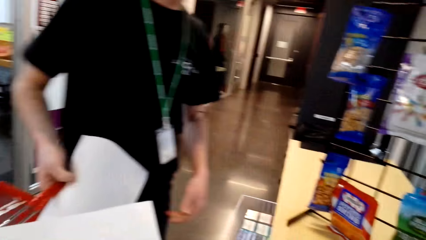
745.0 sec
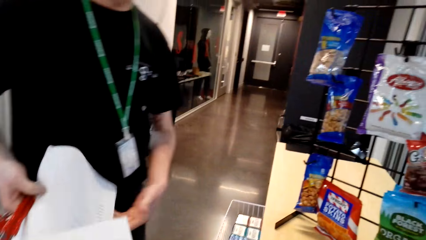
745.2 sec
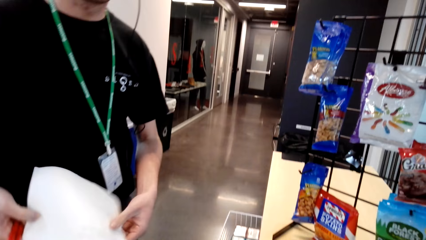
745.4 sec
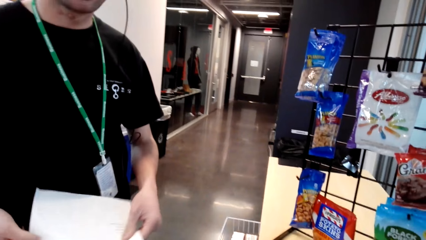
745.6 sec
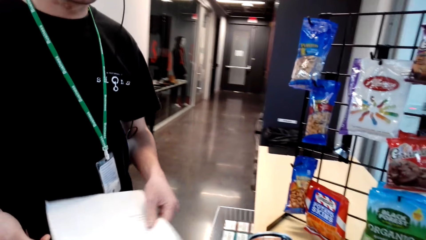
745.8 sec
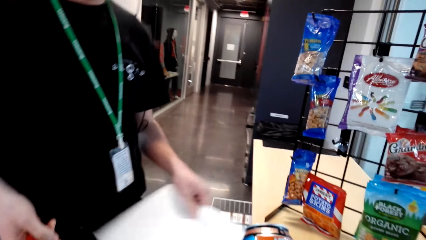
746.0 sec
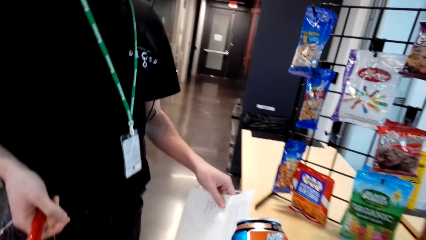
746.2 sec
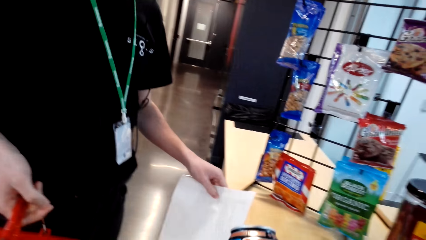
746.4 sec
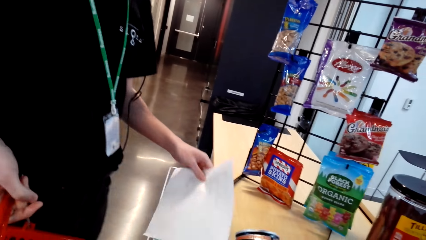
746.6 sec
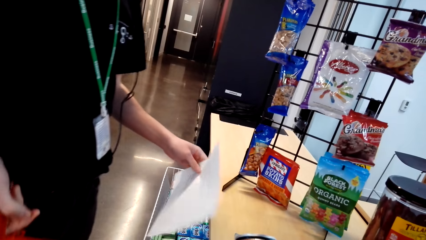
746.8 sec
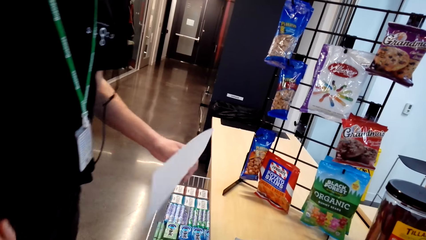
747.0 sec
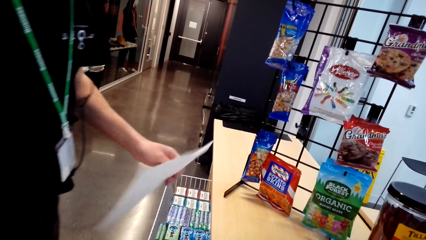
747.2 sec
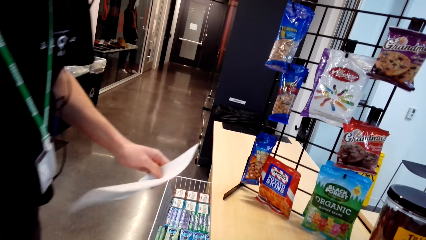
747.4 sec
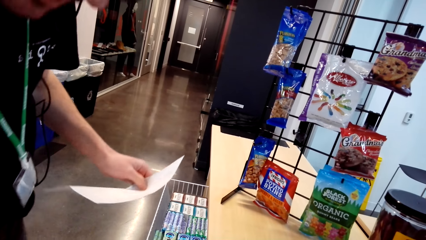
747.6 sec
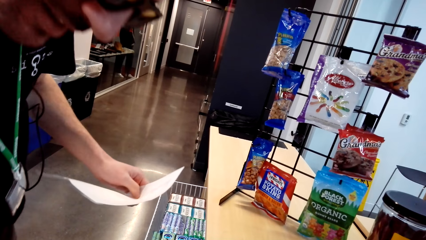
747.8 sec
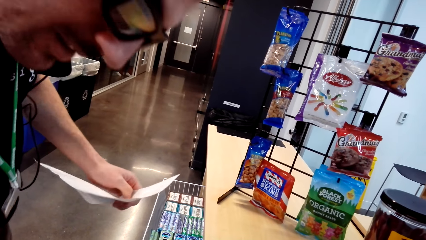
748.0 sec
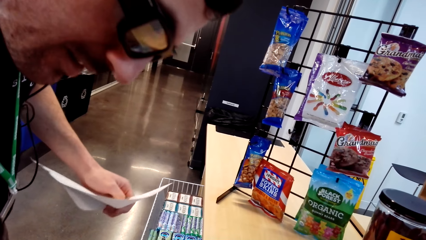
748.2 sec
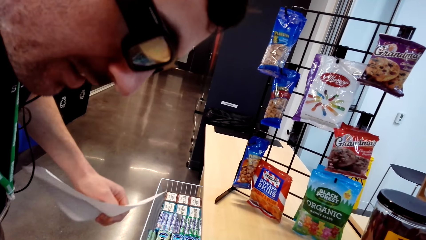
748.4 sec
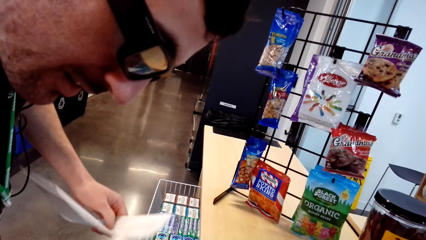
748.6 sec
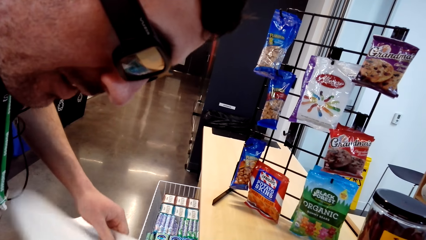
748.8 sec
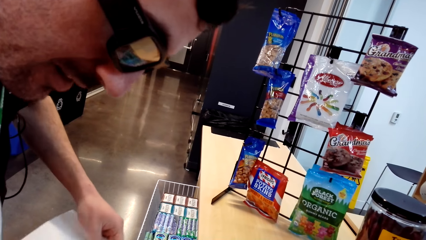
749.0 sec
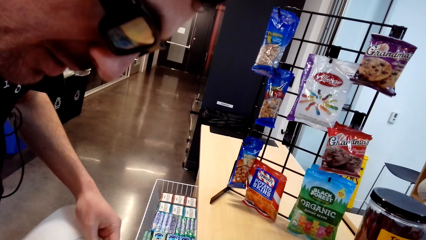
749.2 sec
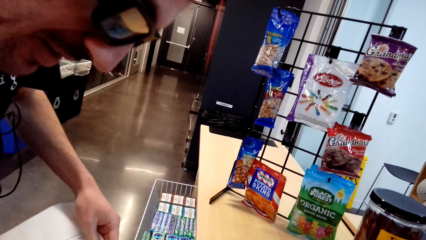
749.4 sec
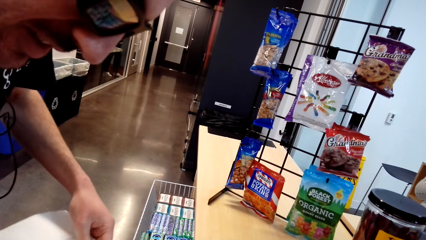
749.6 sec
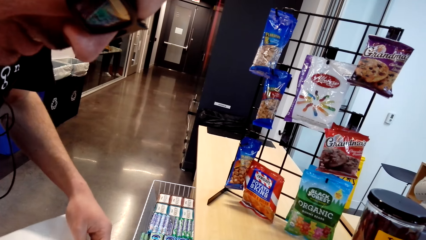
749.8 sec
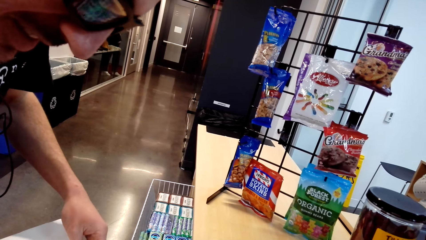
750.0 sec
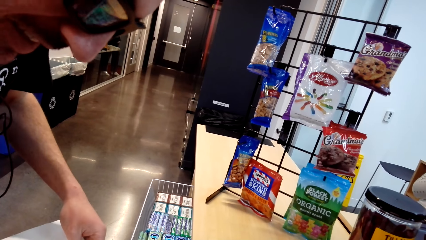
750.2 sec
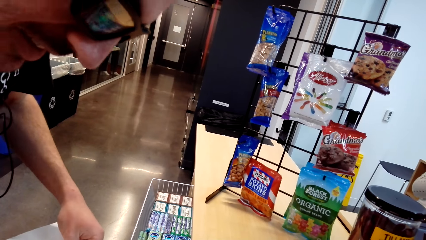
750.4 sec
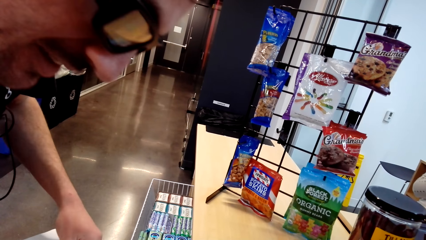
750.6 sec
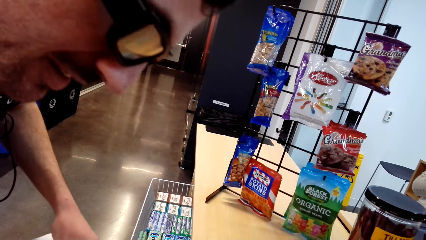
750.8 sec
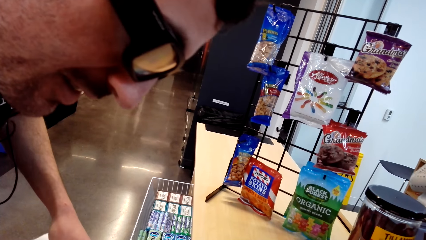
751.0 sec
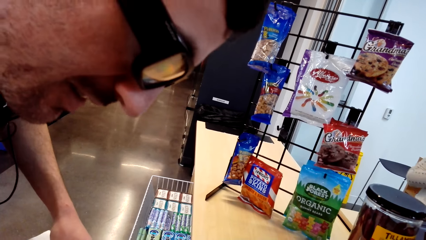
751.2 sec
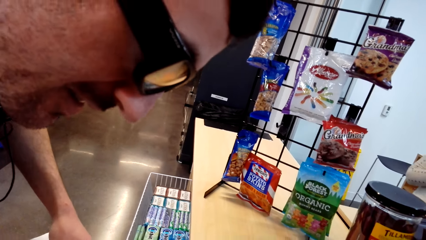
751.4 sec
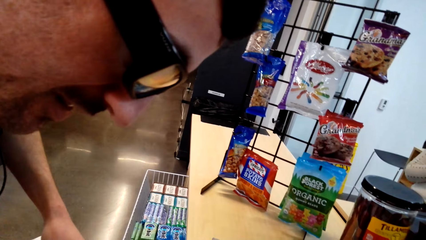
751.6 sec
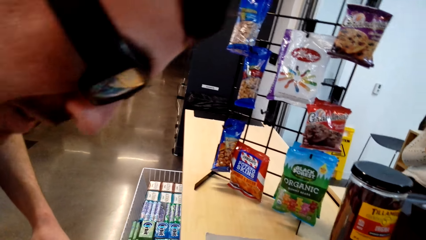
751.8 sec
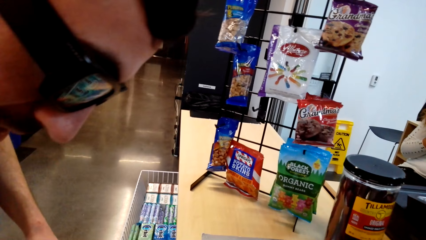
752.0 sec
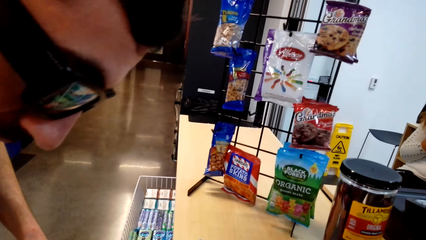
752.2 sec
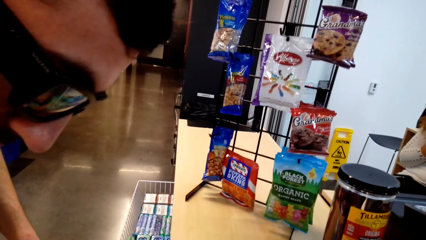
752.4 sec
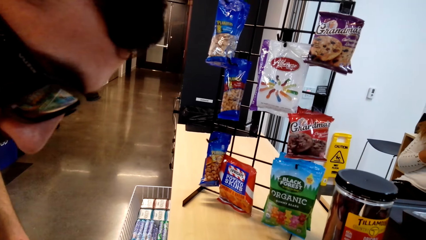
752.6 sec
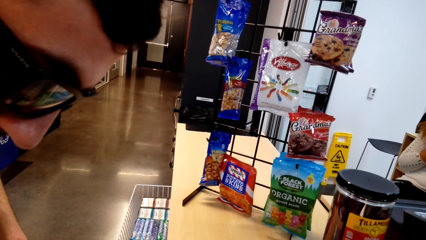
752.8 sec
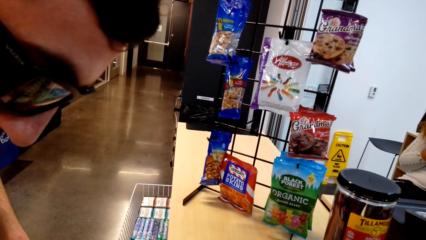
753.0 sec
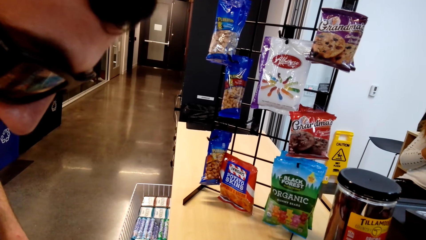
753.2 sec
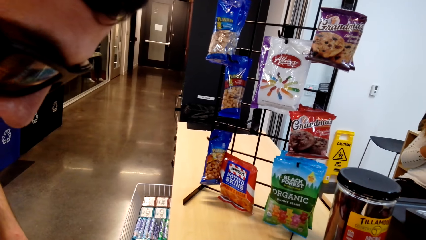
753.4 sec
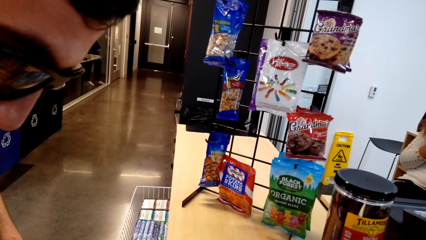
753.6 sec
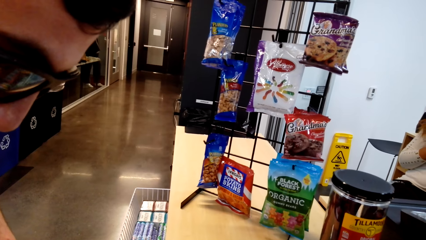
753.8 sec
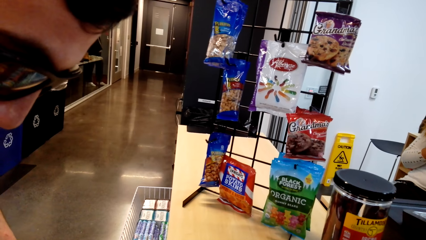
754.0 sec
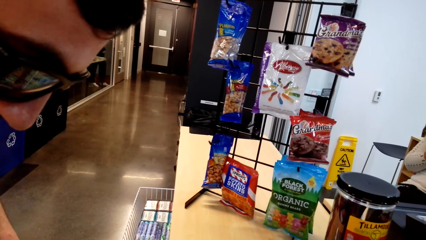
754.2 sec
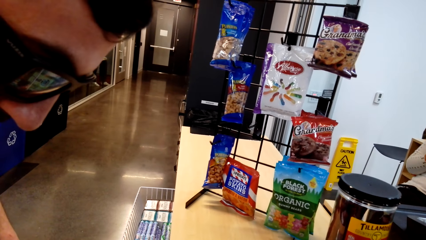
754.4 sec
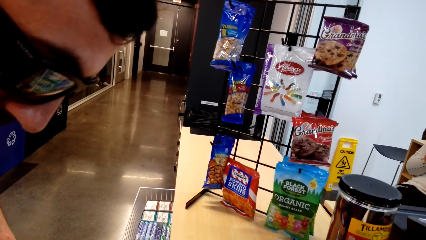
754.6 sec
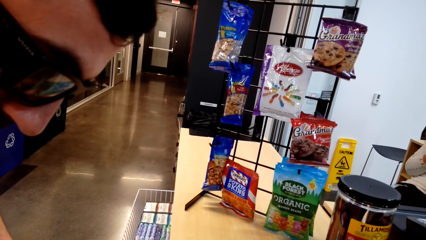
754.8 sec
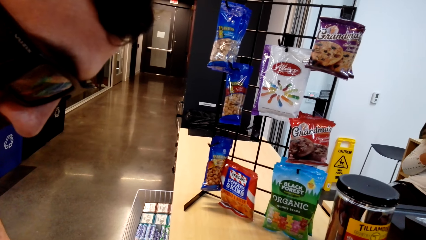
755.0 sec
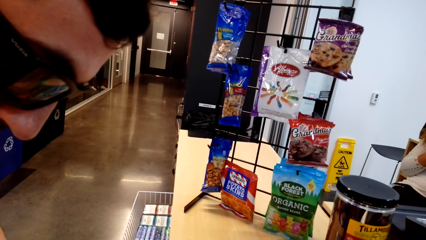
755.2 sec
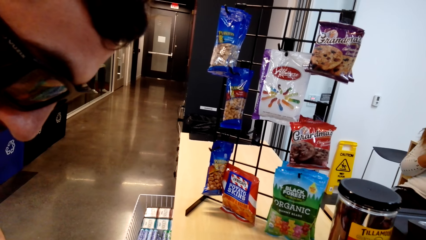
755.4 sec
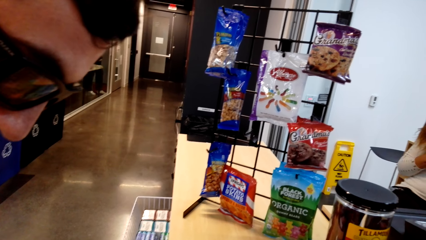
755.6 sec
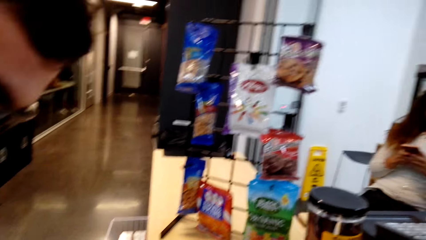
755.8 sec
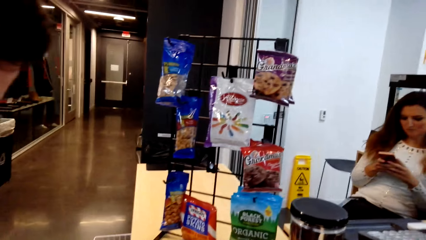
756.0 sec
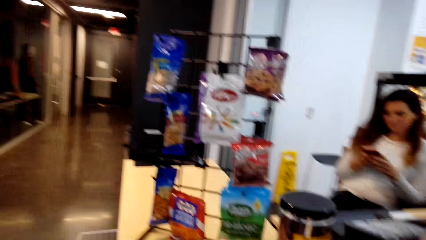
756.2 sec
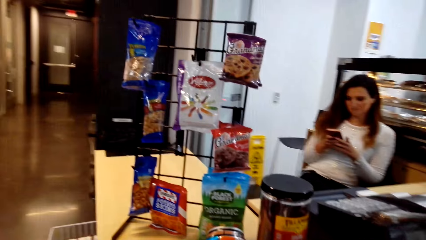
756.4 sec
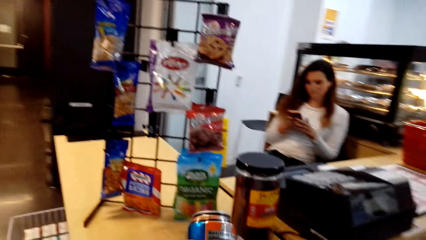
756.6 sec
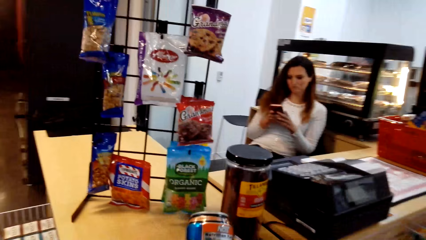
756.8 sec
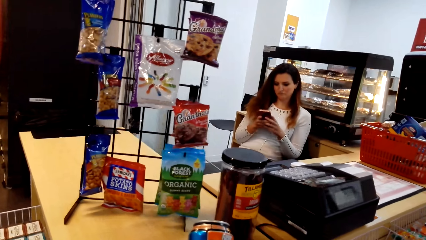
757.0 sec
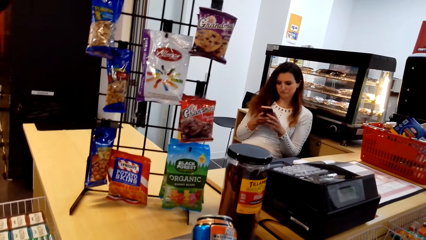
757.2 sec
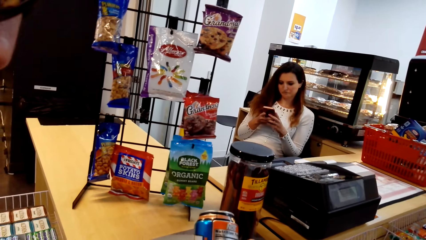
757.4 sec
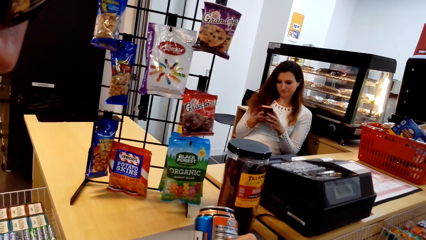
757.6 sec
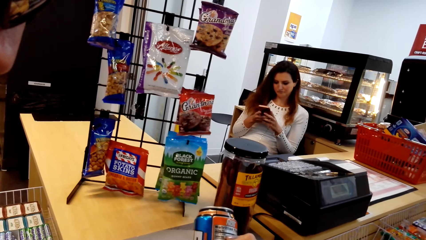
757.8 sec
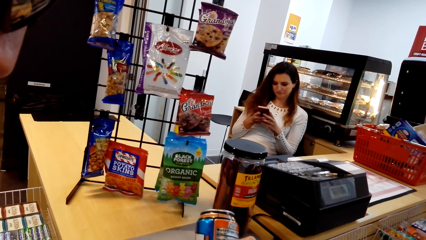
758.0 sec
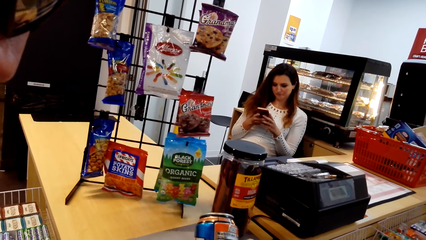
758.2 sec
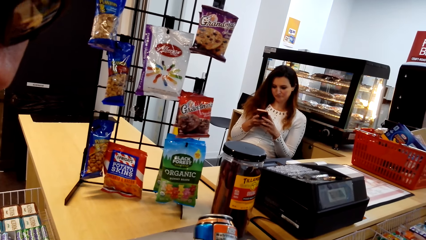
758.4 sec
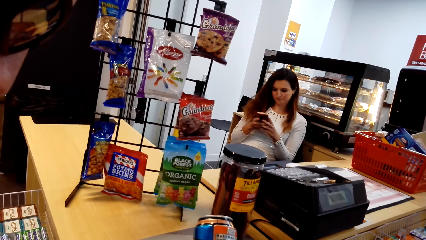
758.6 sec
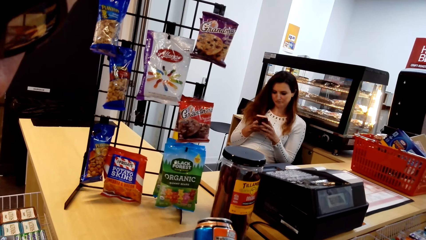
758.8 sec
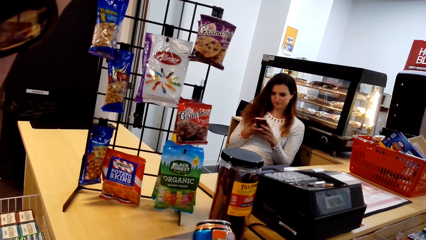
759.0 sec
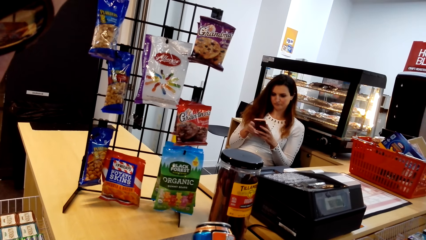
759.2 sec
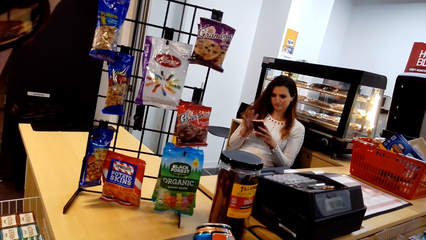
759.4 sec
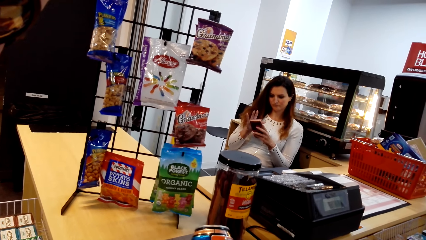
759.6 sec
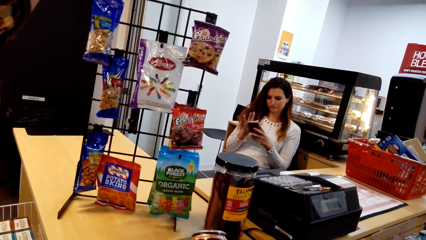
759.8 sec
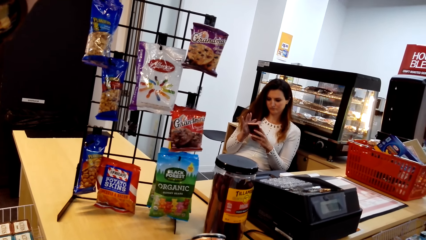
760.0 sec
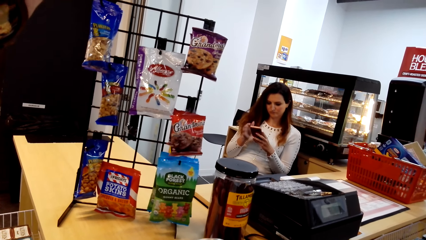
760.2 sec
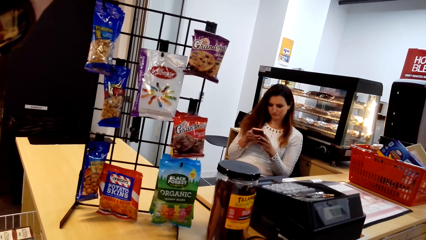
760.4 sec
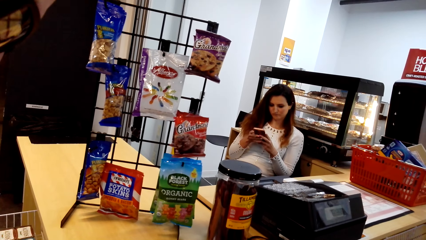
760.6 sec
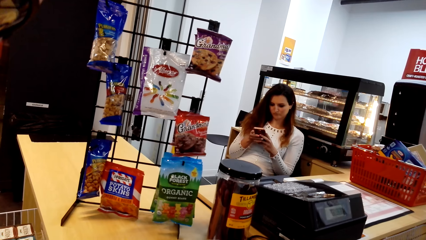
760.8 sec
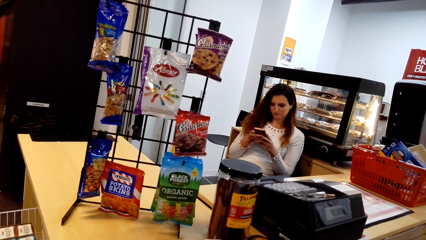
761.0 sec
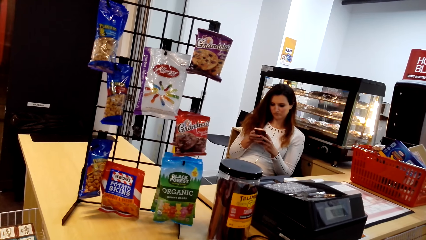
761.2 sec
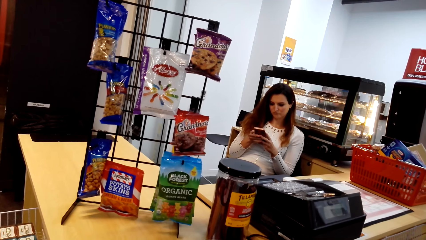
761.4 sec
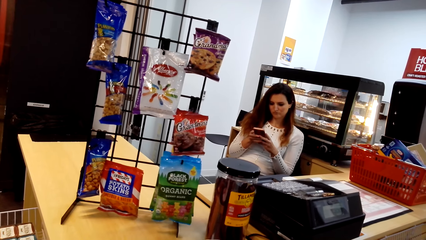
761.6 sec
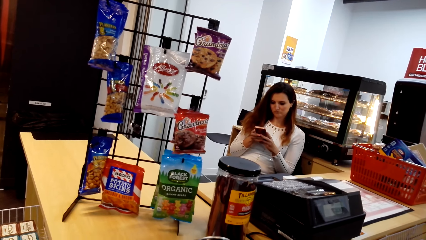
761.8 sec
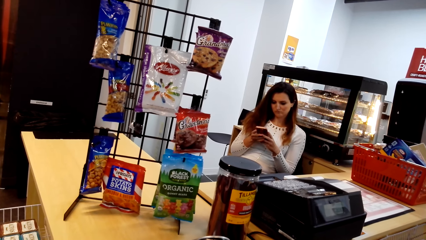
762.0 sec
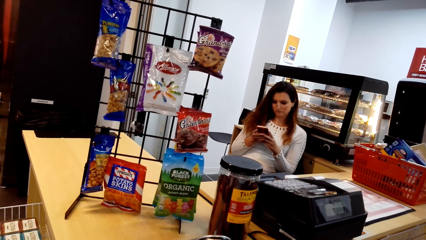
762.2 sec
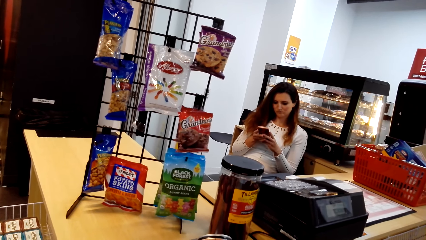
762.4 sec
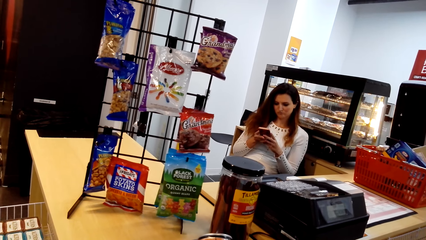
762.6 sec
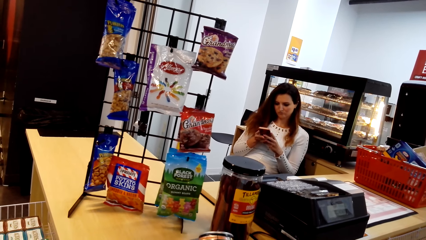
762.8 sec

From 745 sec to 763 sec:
A man interacts with the camera wearer. The man reads the shopping list. The camera wearer interacts with the man. The man interacts with the camera wearer. The camera wearer looks around a supermarket. A lady operates a mobile phone. The camera wearer looks around the supermarket. They read the shopping list. The man interacts with the camera wearer.
